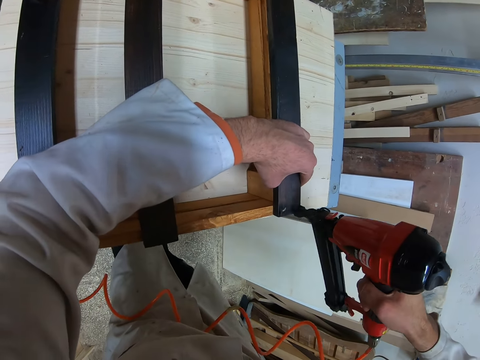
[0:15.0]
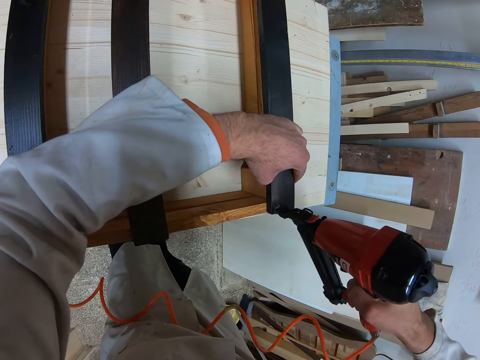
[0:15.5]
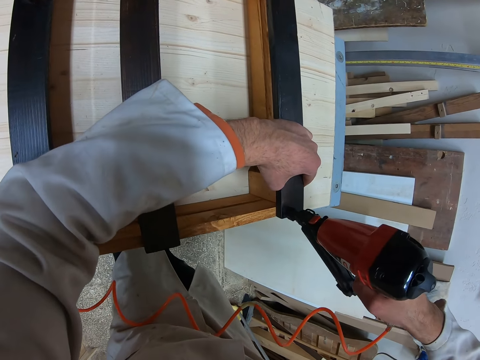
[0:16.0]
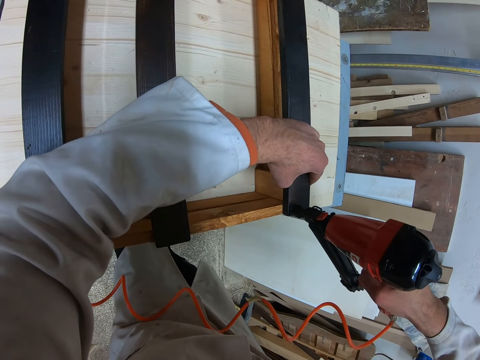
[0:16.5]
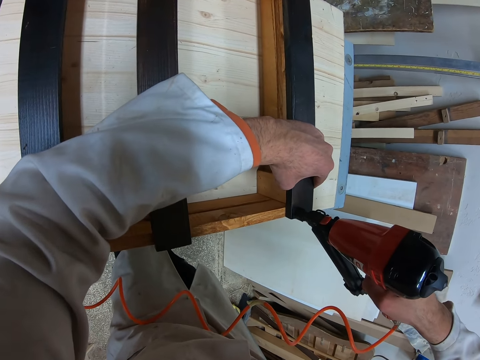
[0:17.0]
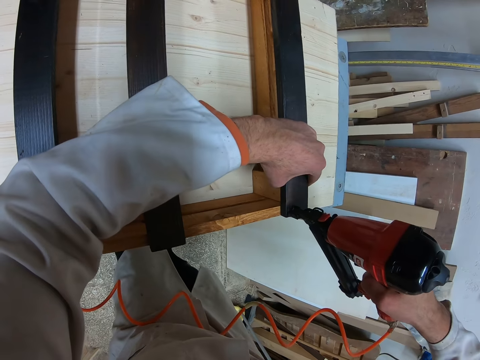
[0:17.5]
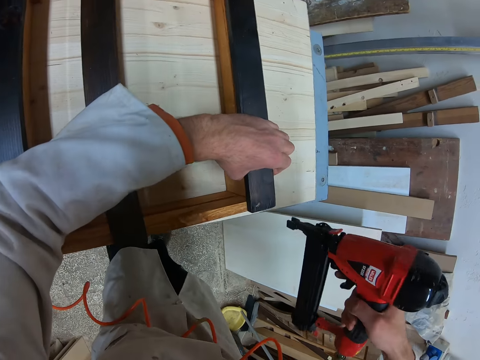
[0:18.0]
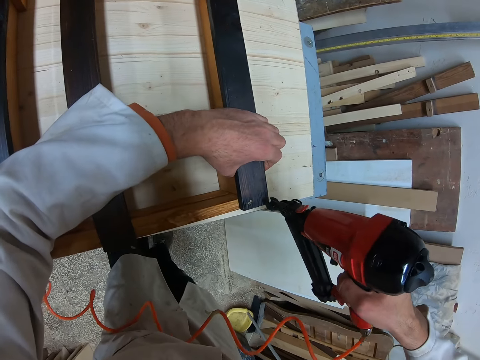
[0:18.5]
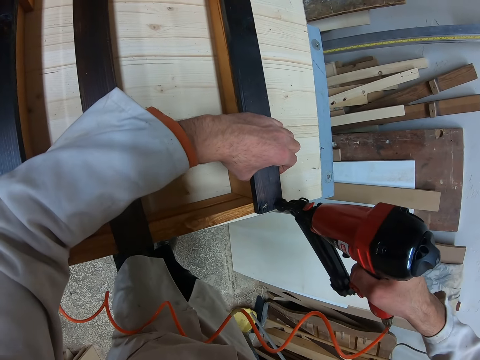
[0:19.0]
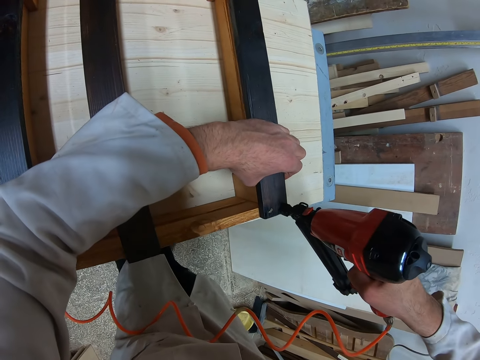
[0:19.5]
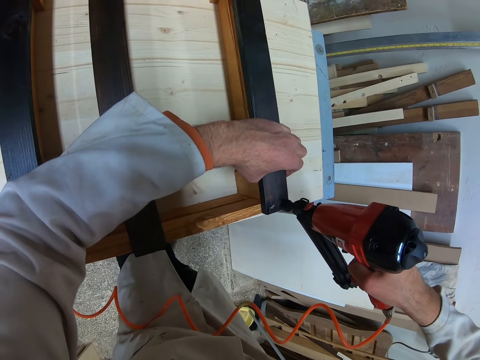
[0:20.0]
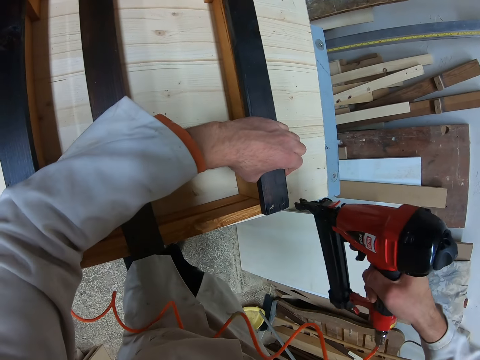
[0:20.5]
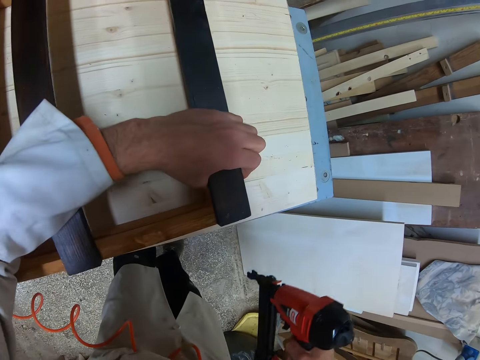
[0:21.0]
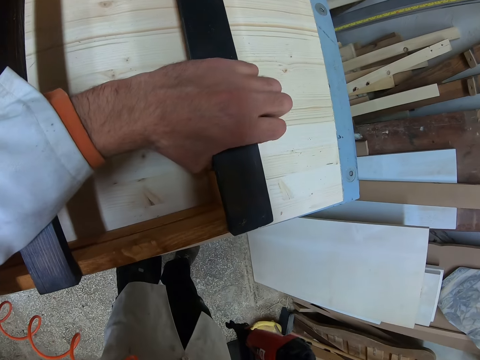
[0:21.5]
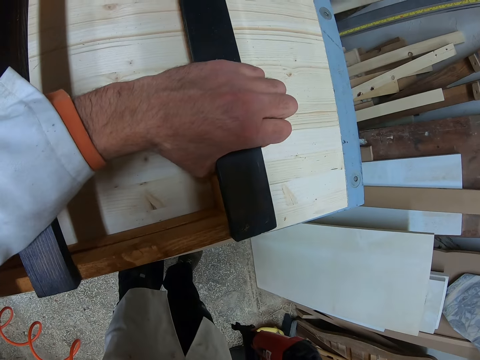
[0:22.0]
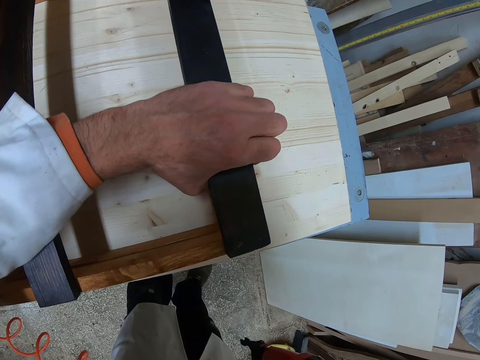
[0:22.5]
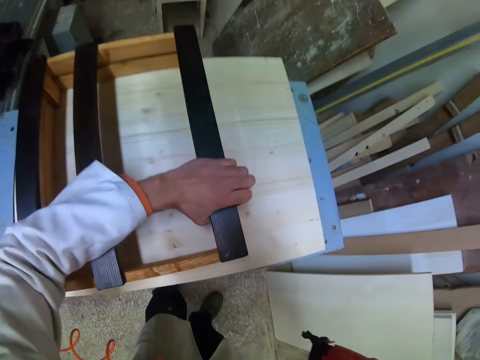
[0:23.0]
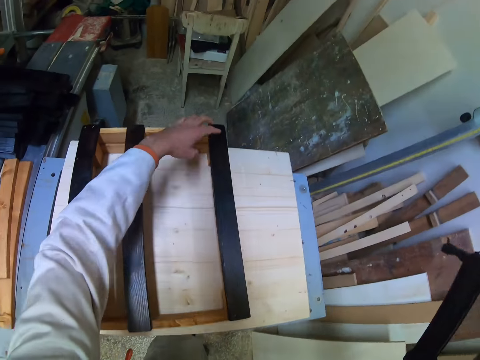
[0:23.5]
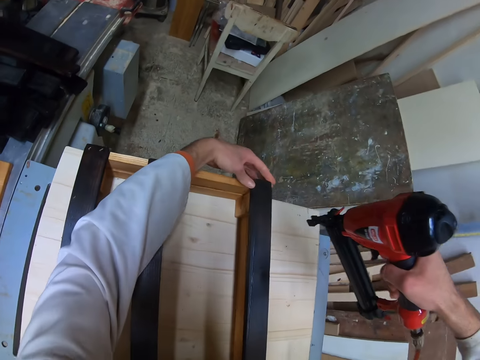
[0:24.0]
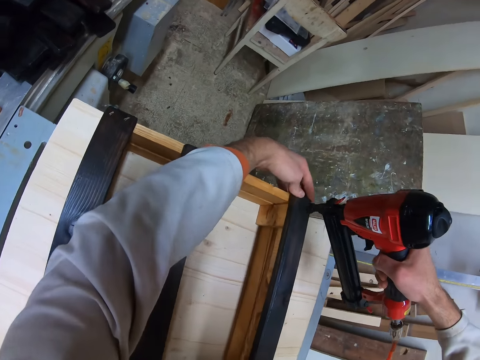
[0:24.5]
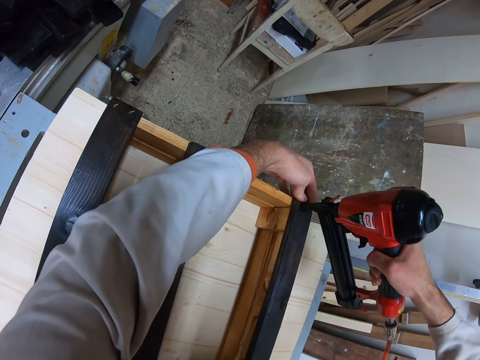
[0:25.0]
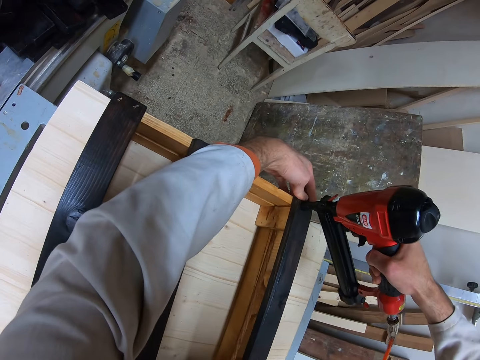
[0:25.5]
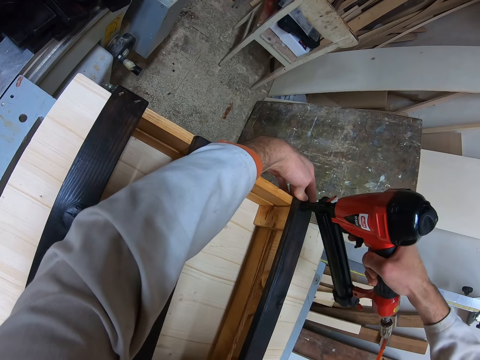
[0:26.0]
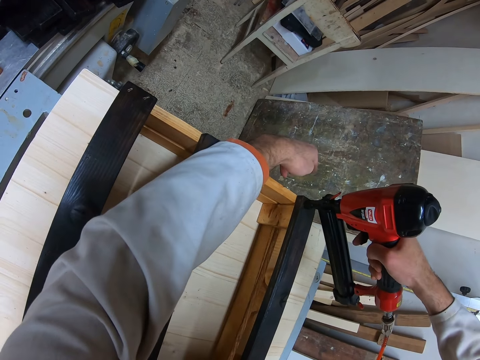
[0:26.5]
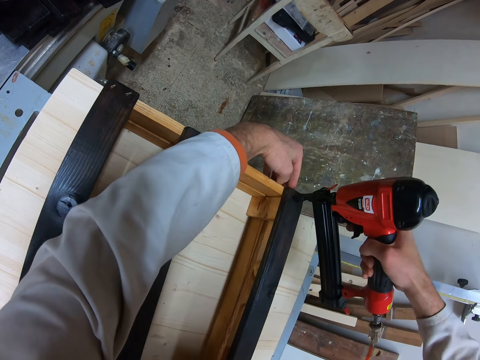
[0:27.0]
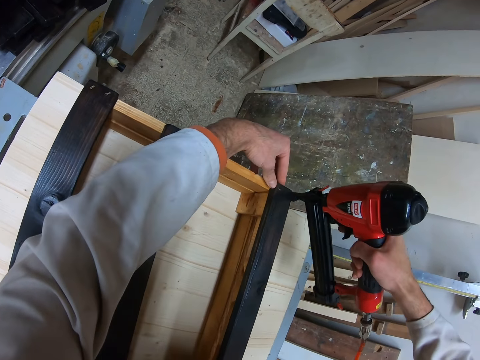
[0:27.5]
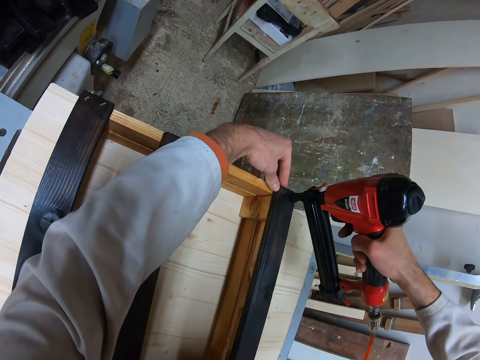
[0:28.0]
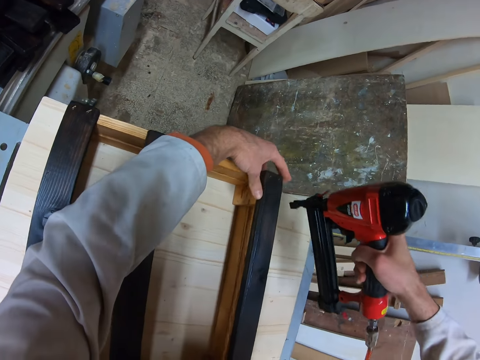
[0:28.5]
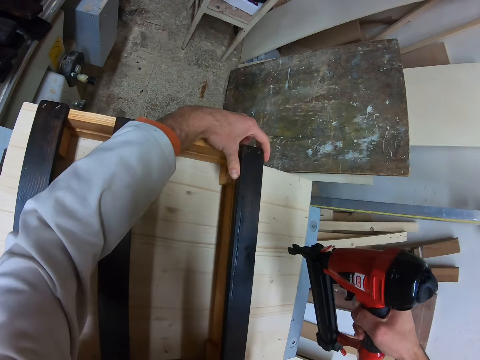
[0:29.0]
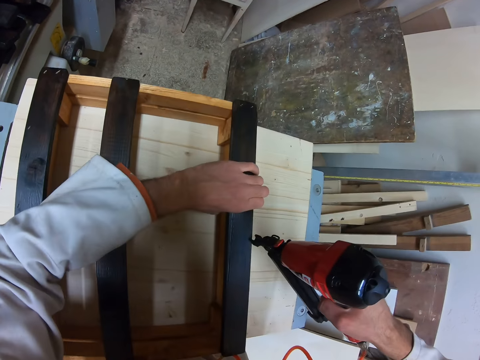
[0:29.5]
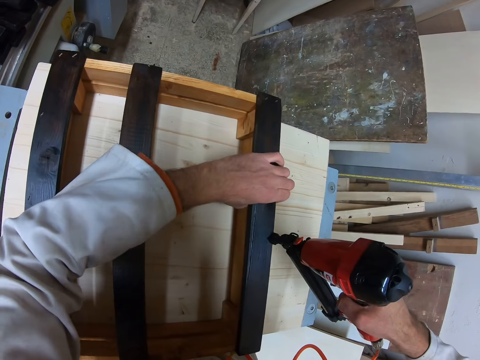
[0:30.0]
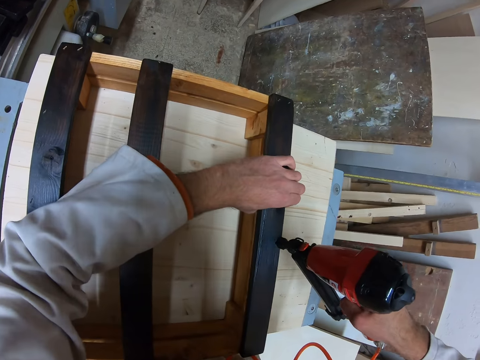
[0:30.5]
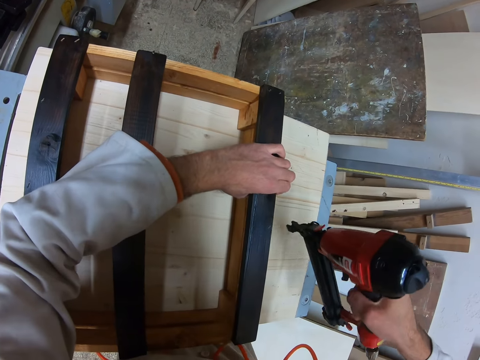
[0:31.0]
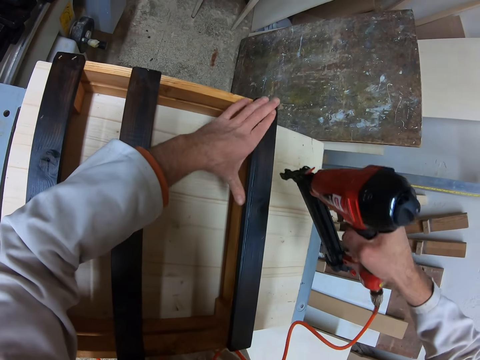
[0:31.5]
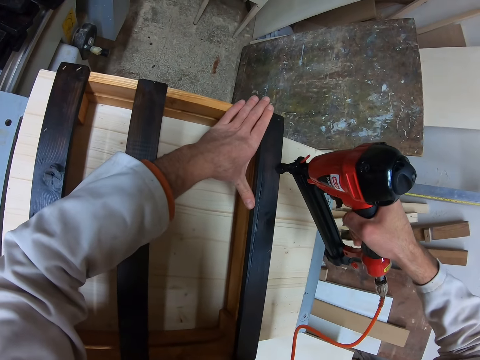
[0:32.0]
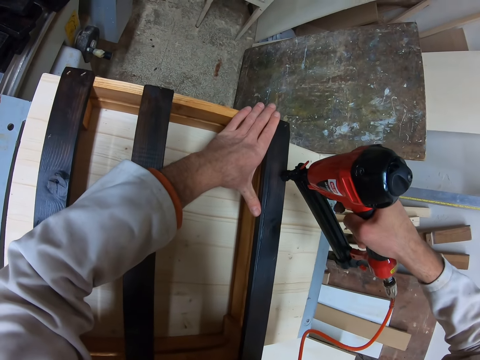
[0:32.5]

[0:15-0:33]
The camera wearer drives a nail into the joined planks with the nailer in his right hand. He looks around. He drives a nail into the joined planks with the nailer in his right hand. He looks around. He moves around. He holds a part of the joined planks with his left hand. He drives a nail into the joined planks with the nailer in his right hand. He drives a nail into the joined planks again. He moves around. He holds a part of the joined planks with his left hand. He drives a nail into the joined planks with the nailer in his right hand. He moves around. He holds a part of the joined planks with his left hand. He drives a nail into the joined planks with the nailer in his right hand.

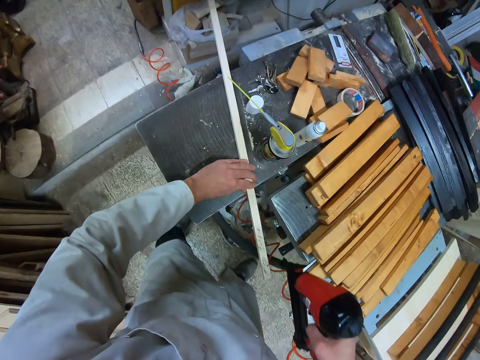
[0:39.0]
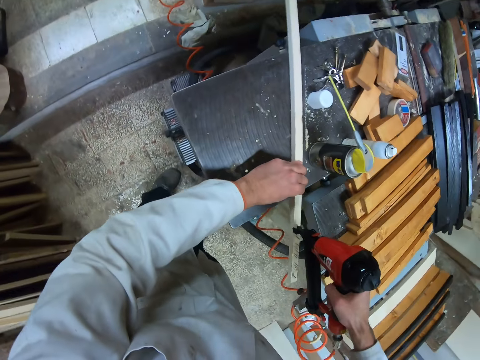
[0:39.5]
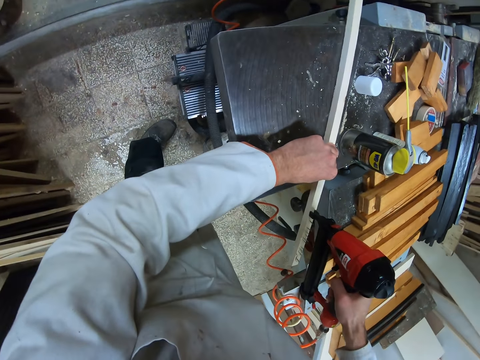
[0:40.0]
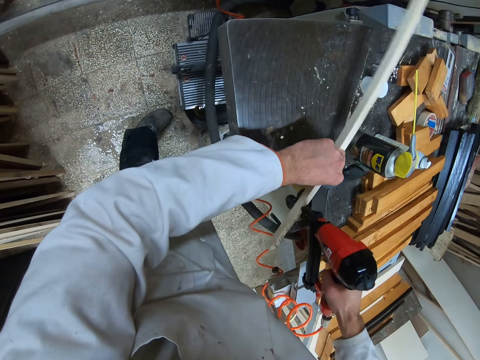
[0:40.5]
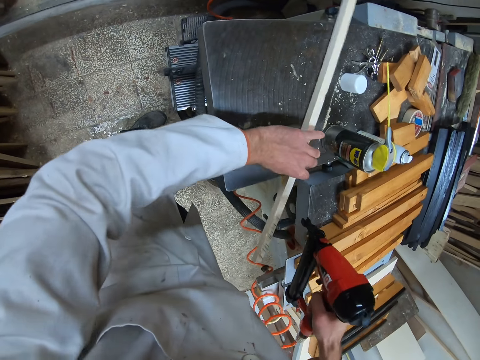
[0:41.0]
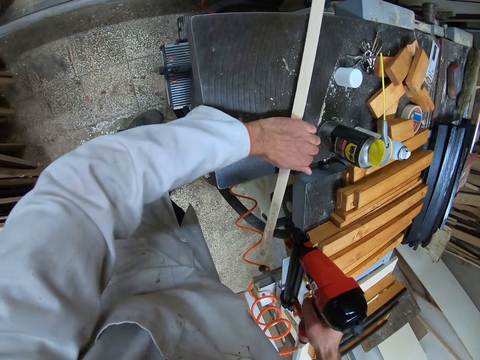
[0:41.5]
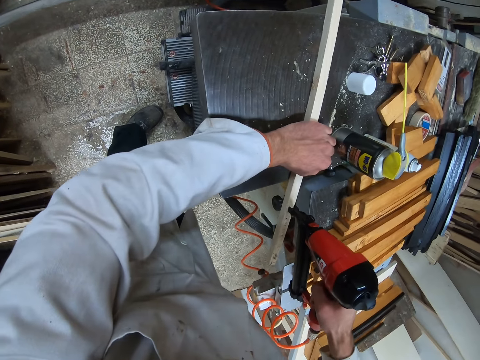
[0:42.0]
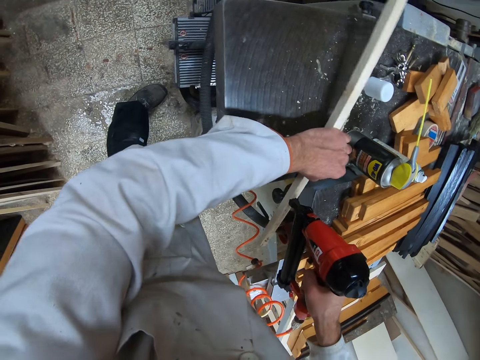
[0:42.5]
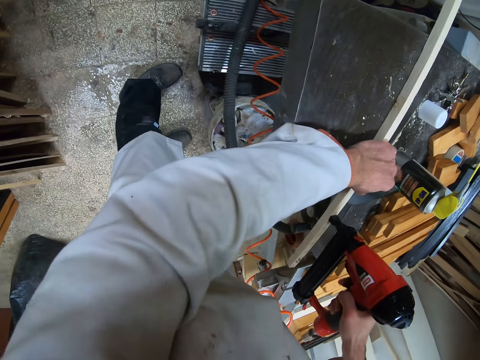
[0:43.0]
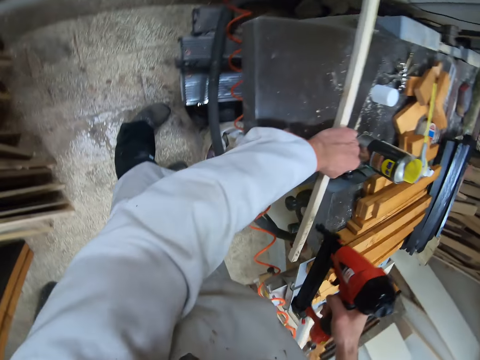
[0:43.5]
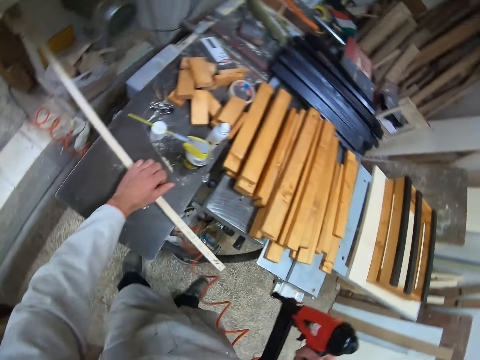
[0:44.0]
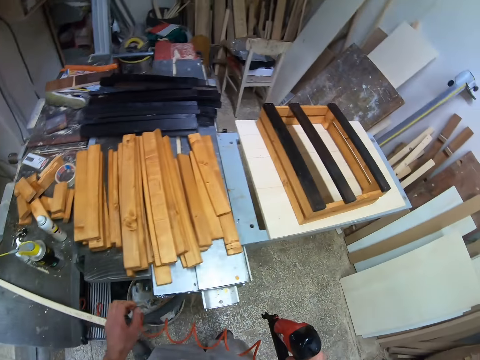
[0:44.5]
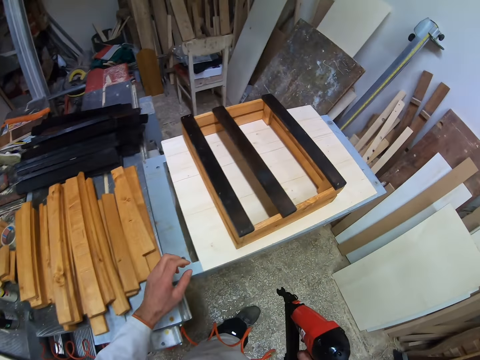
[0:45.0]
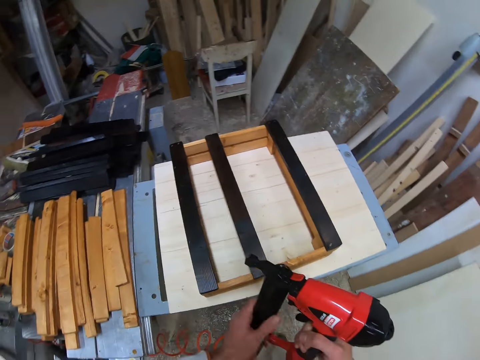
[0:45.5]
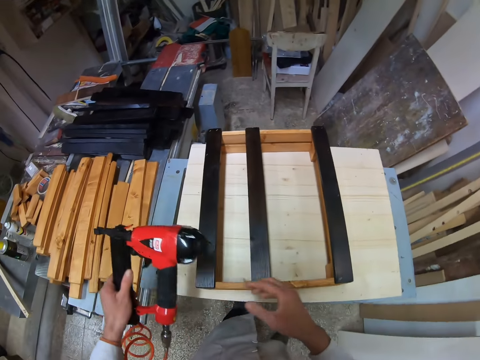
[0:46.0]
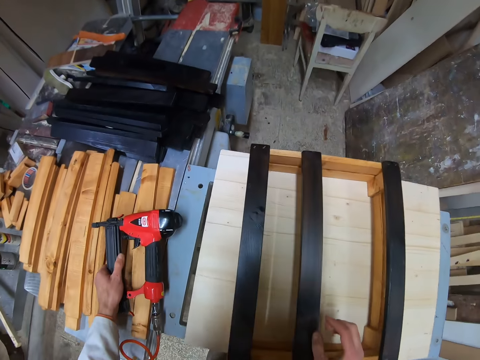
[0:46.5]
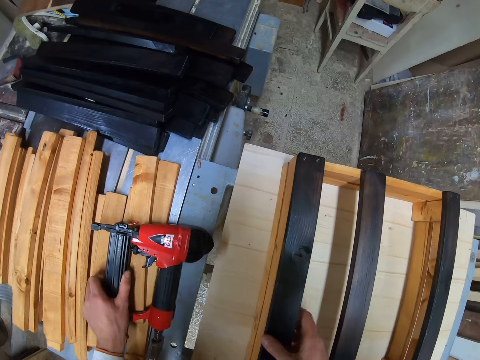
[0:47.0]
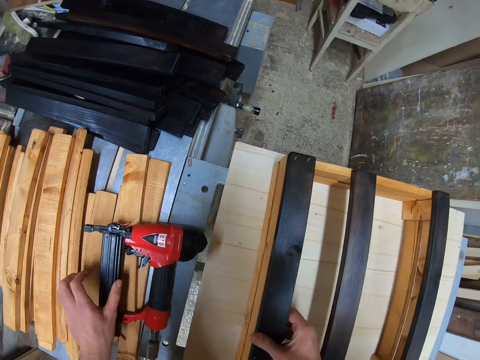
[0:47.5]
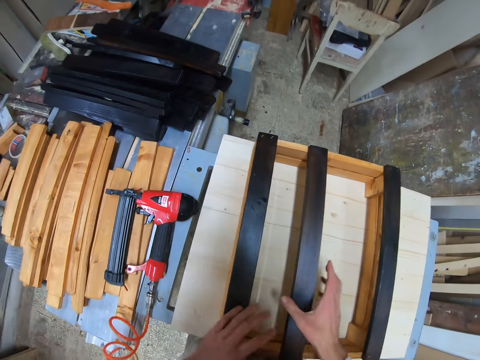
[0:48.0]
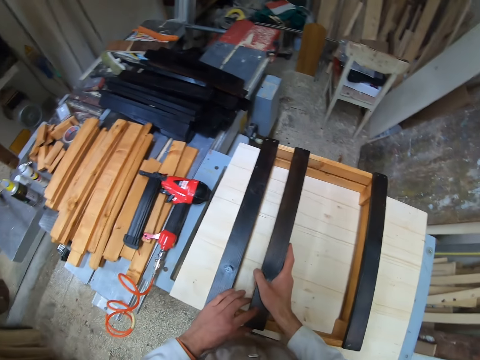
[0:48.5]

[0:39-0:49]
The camera wearer holds a plank on the table with his left hand. He drives a nail into the plank on the table with the nailer in his right hand. He turns a piece of wood on the table. He adjusts the plank on the table with his left hand. He drives a nail into the plank on the table with the nailer in his right hand. He turns around and walks around. He transfers the nailer from his right hand to his left hand. He places the nailer on the table of planks with his left hand. He shakes the piece of wood on the wood structure. He holds the joined planks with his right hand. He adjusts the joined planks on the table with both hands.
